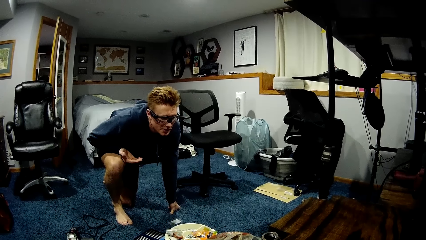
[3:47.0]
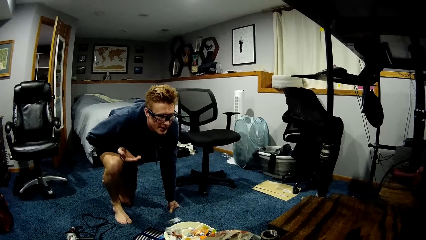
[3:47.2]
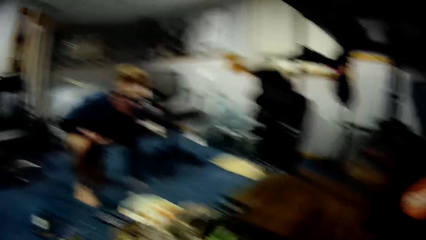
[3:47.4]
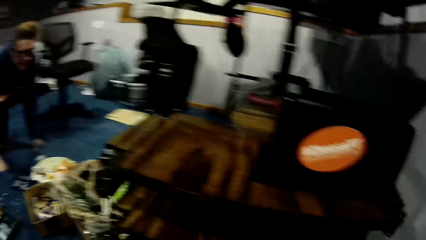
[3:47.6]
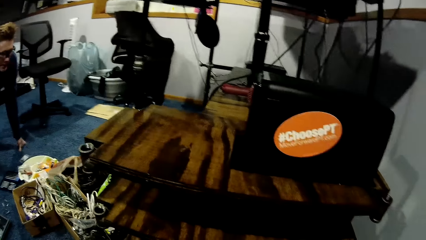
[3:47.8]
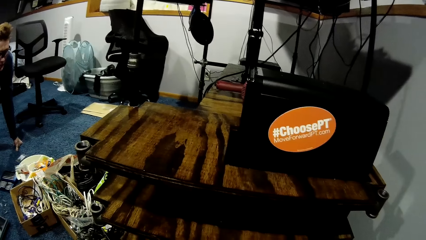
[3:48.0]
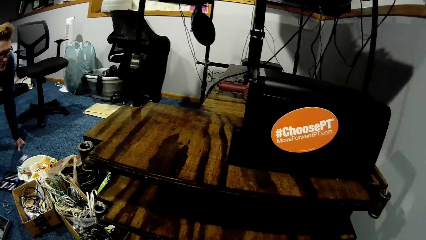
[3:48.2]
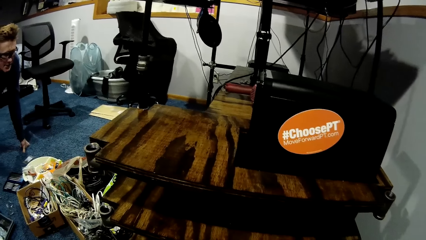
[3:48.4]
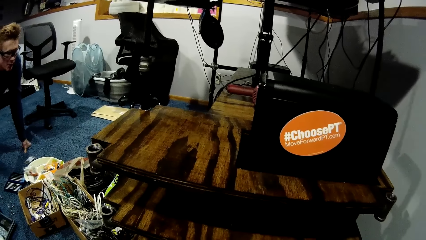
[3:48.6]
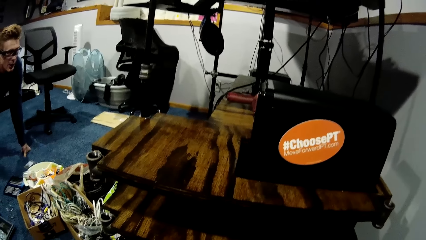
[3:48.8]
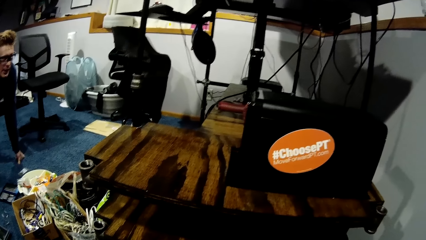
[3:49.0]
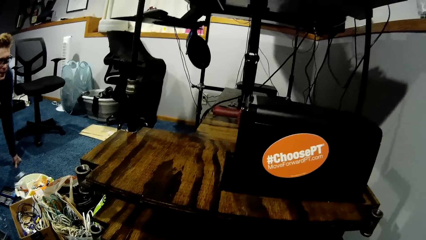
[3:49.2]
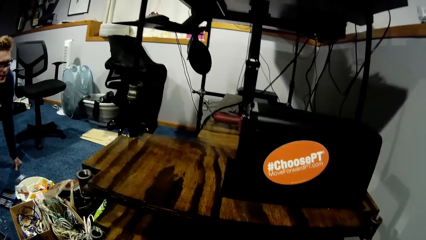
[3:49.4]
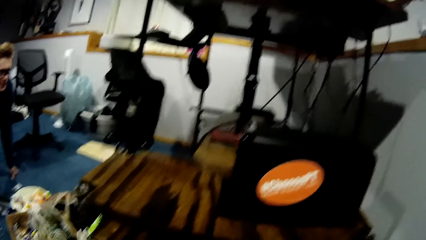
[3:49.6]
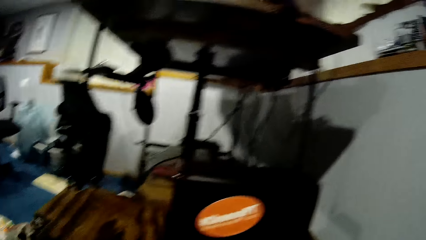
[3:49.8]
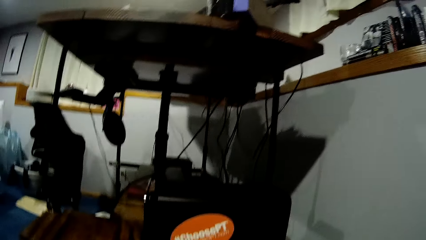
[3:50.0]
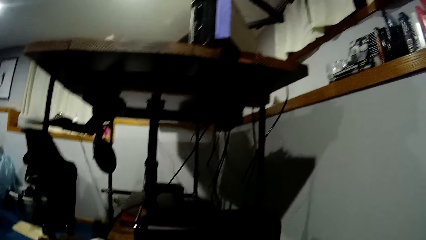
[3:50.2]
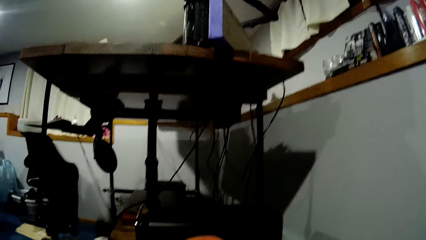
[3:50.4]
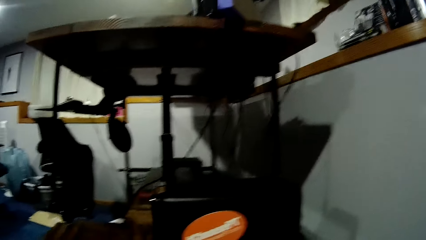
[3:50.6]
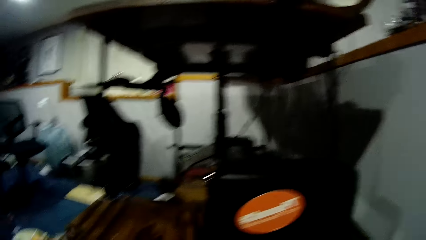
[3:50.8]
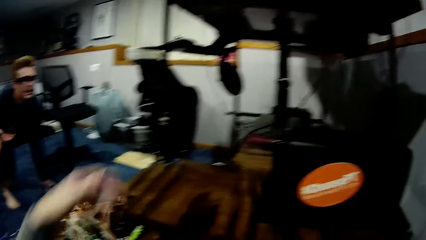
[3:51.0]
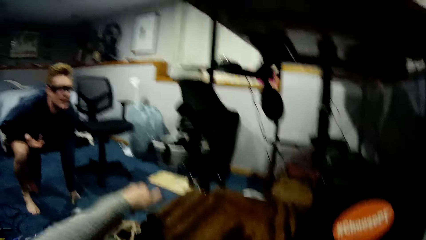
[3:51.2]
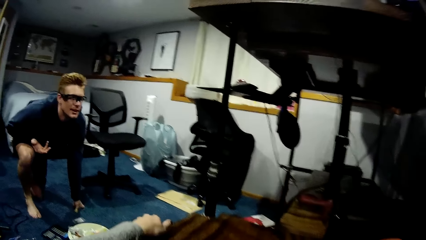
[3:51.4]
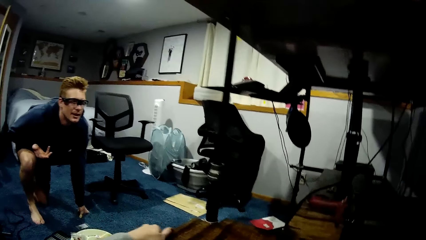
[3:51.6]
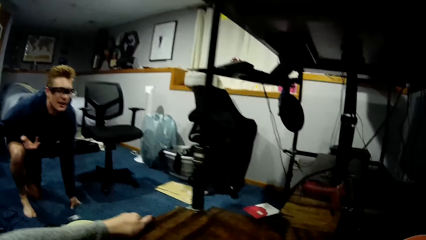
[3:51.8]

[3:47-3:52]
The camera wearer removes the wooden piece from the CPU.

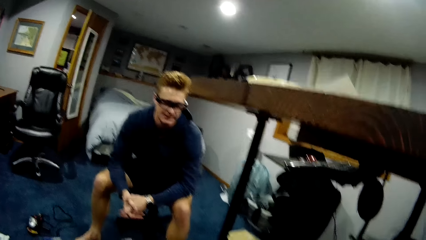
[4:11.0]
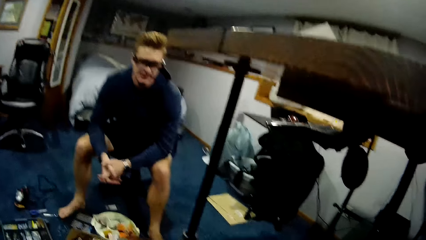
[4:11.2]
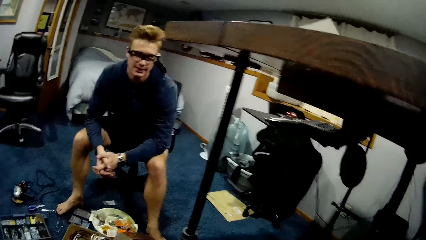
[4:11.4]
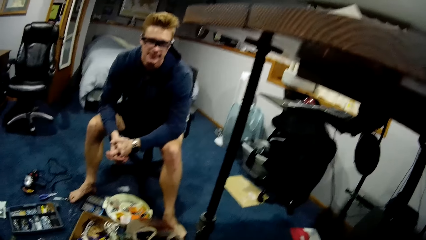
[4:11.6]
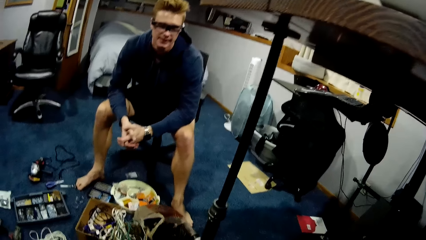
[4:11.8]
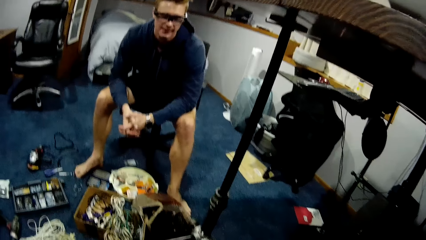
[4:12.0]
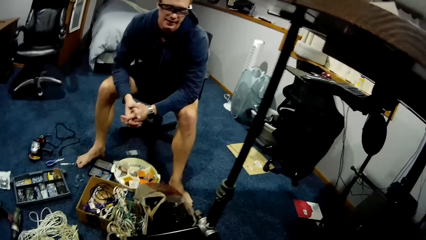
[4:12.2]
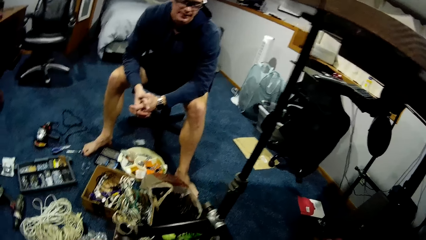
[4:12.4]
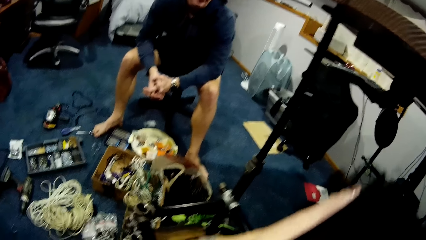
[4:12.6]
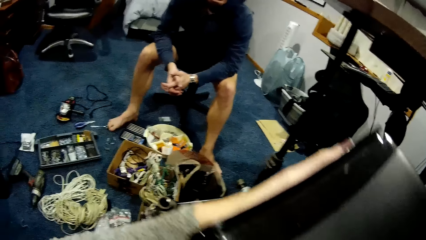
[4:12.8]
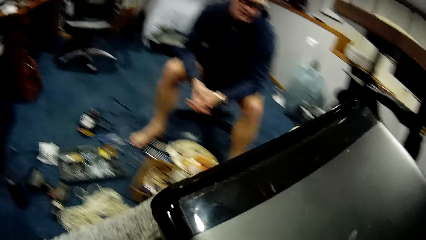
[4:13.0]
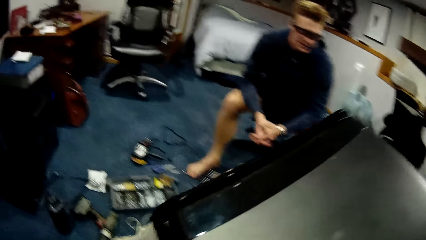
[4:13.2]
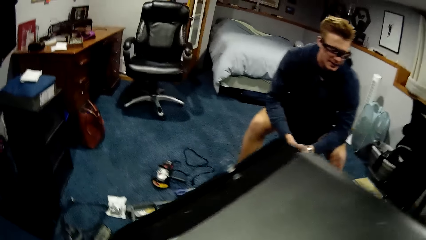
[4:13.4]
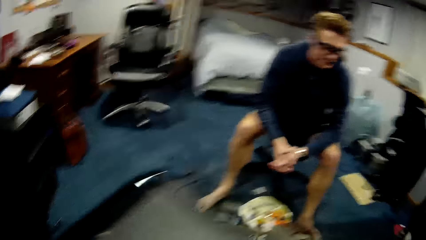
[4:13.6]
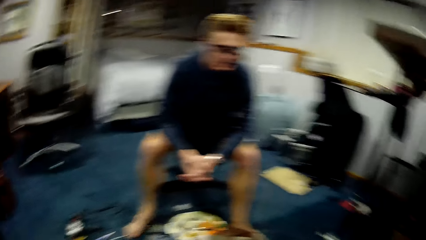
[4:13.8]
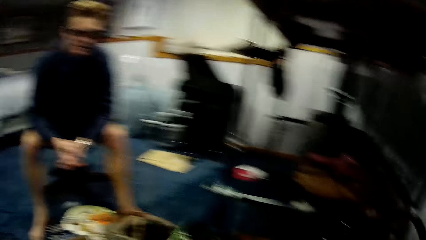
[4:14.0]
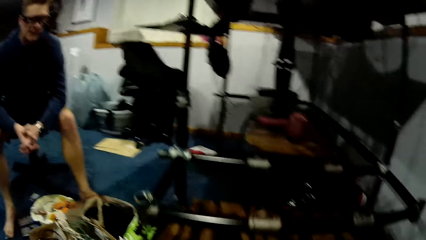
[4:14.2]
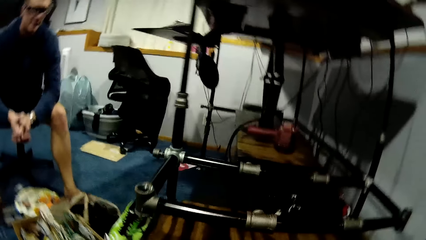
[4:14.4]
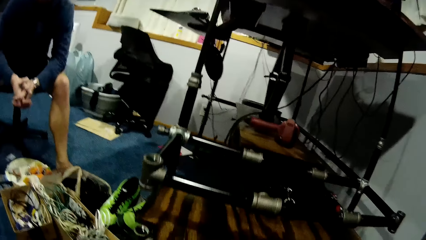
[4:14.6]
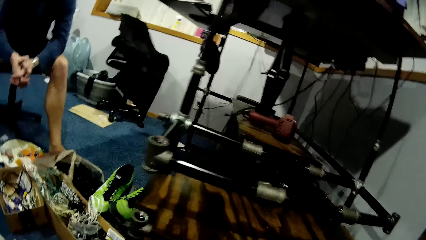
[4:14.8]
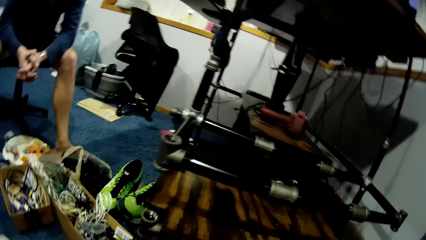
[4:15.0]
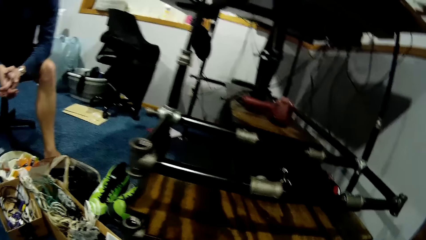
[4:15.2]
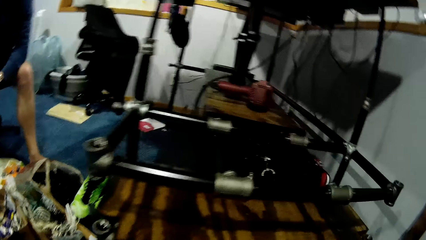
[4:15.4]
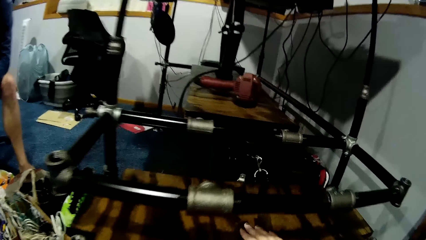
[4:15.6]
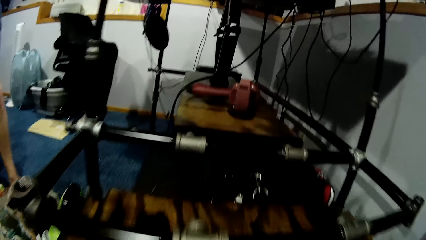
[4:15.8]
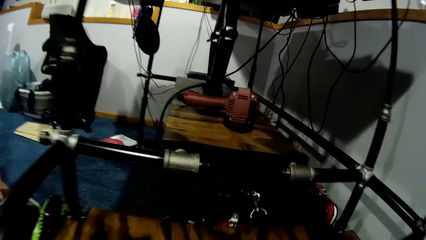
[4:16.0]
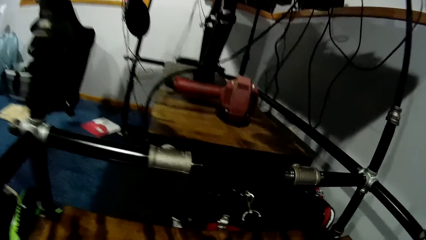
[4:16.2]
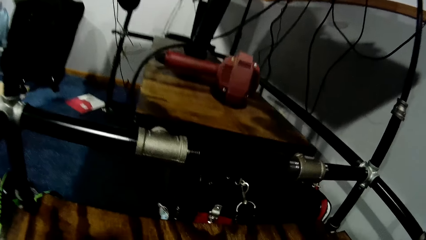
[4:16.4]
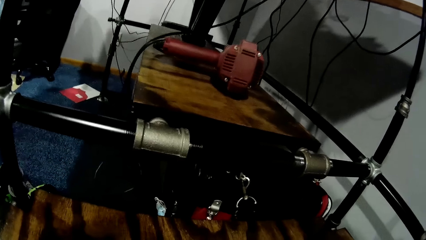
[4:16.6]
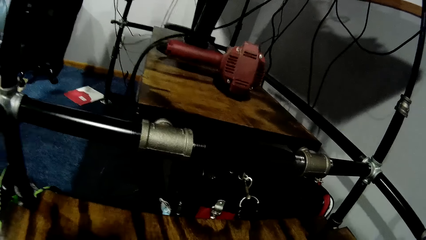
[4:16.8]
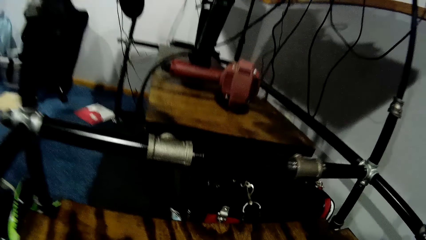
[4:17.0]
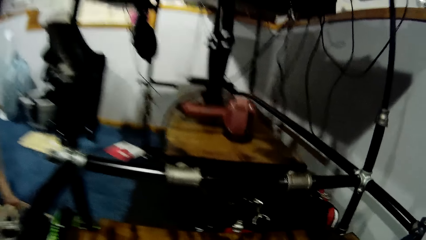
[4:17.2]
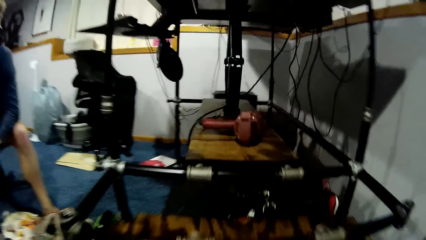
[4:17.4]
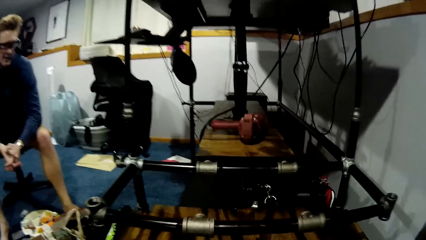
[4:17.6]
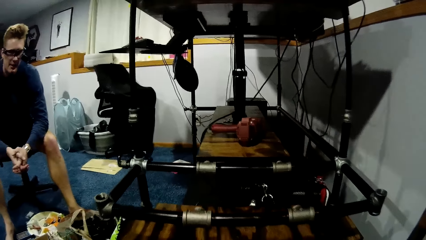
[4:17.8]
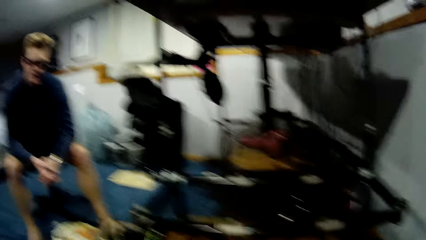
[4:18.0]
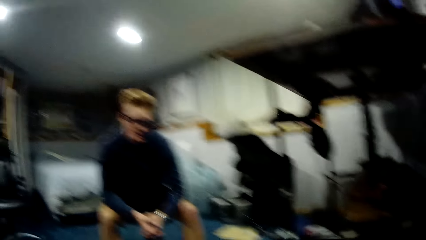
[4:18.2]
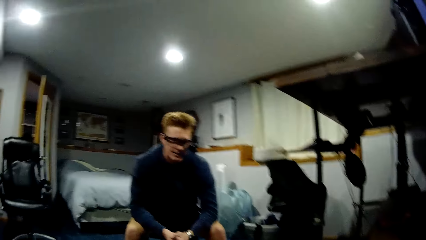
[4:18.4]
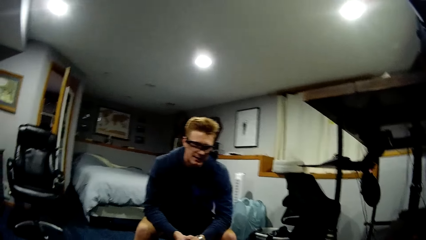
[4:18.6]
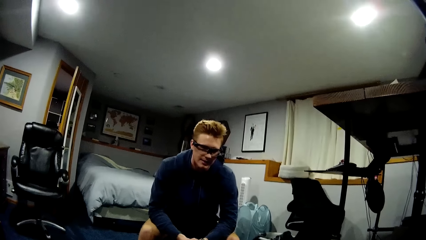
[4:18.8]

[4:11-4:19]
The camera wearer lifts the CPU.

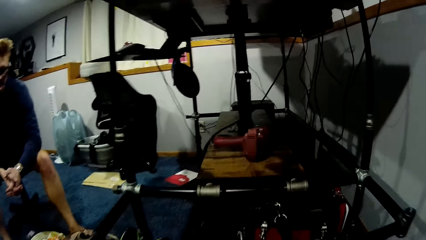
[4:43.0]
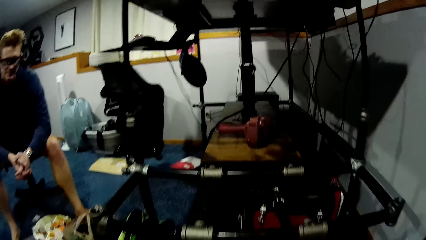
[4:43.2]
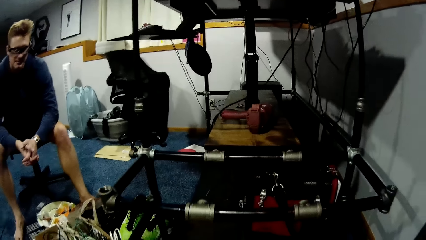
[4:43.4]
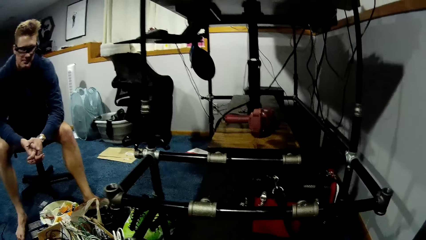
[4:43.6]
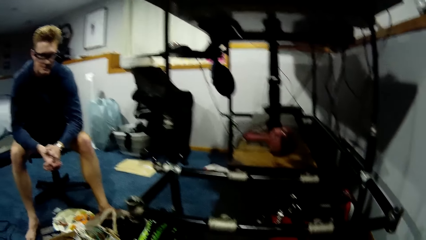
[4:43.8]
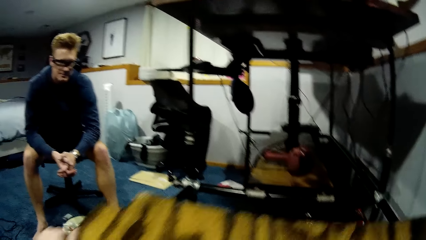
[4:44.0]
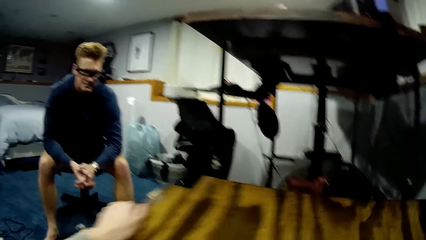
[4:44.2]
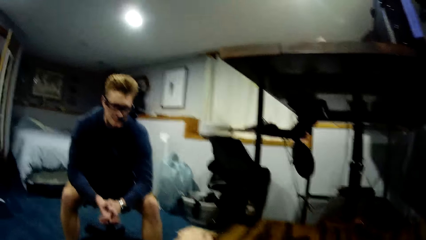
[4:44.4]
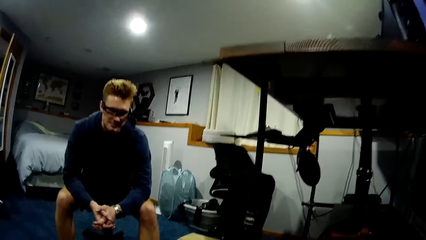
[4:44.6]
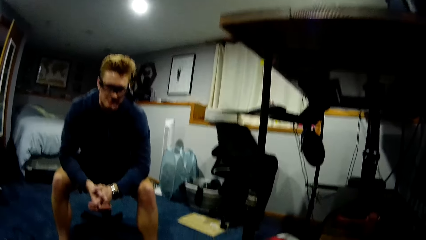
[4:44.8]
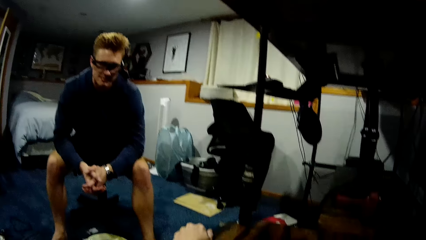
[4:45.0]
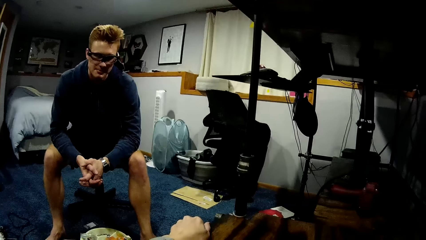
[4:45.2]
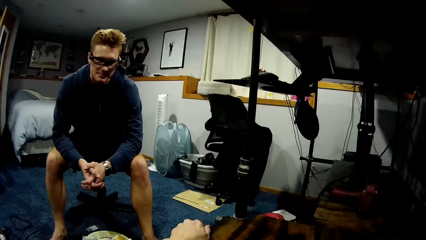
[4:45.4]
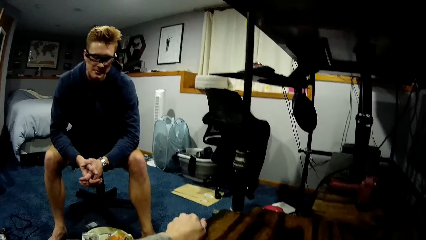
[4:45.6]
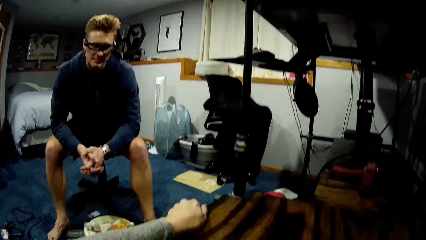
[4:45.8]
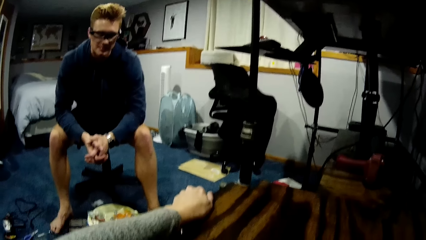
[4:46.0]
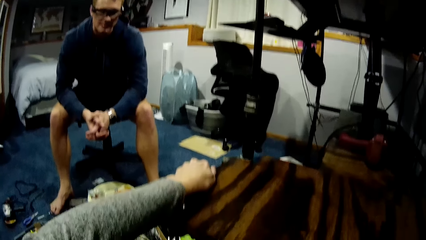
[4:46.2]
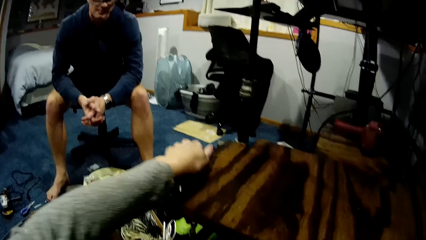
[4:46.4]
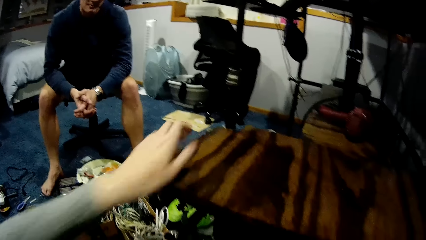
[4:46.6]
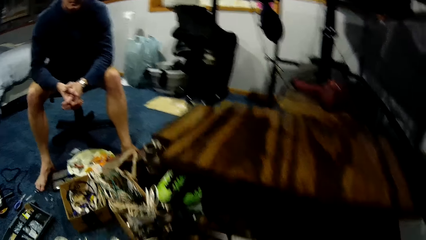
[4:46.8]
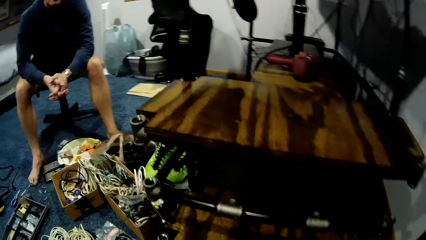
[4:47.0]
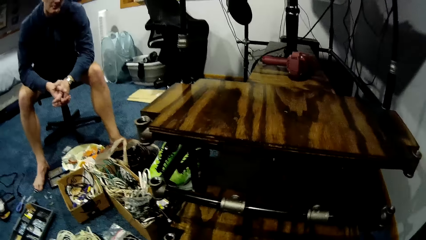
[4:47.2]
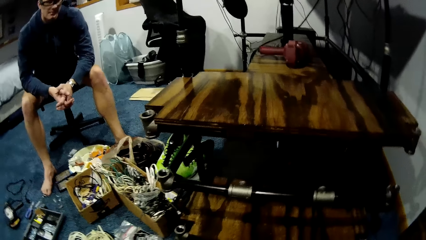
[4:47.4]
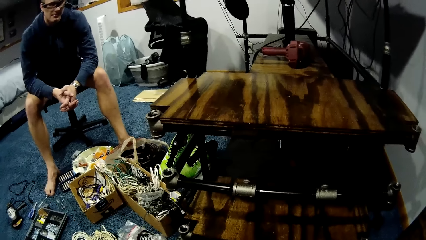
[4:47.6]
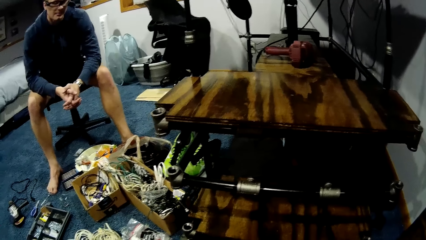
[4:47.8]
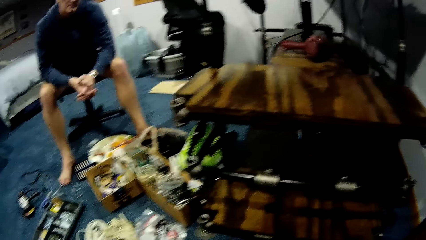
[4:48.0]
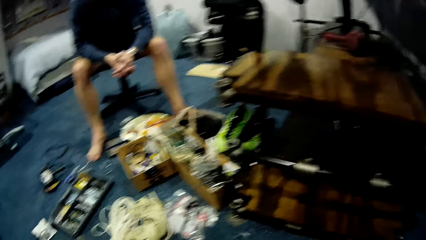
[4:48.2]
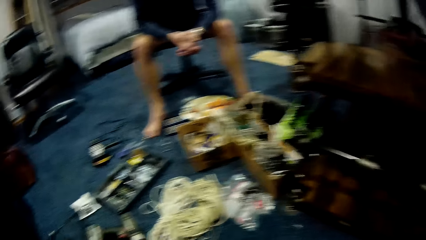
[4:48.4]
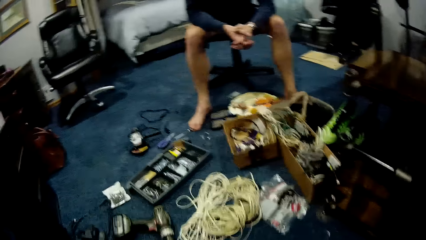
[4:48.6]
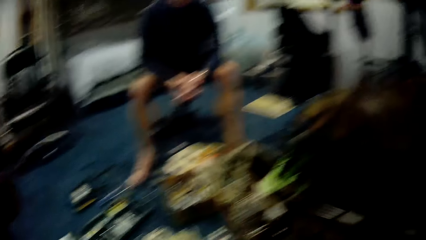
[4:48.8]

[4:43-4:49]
The camera wearer places the table topper on the table stand. They put the table top on the plugs.
